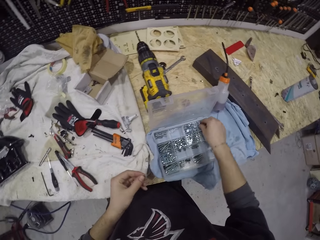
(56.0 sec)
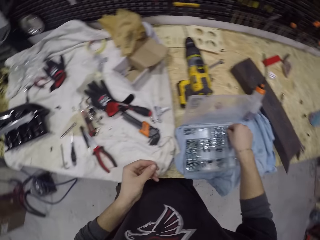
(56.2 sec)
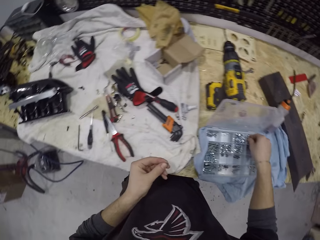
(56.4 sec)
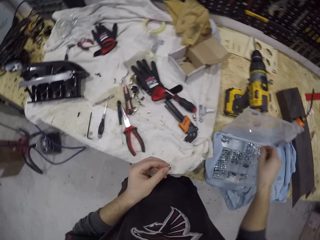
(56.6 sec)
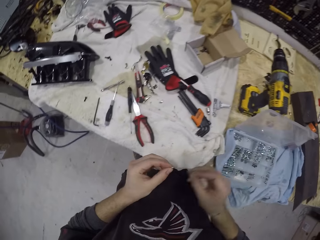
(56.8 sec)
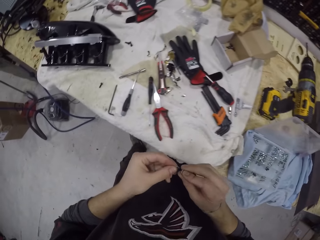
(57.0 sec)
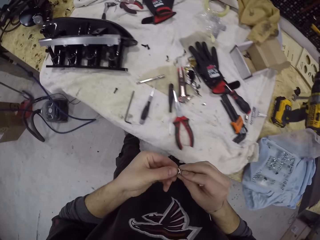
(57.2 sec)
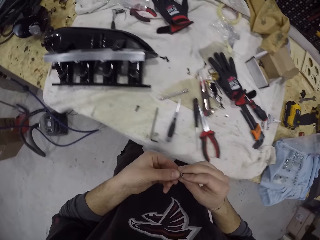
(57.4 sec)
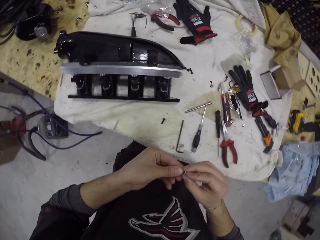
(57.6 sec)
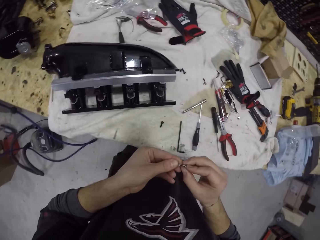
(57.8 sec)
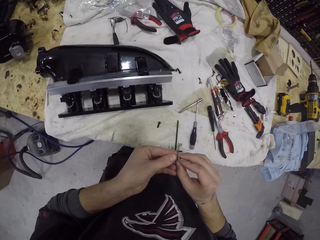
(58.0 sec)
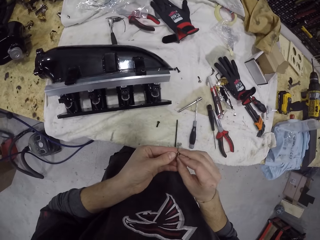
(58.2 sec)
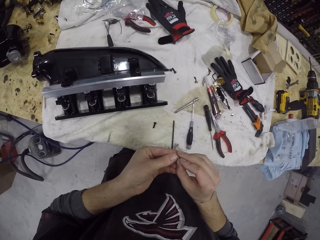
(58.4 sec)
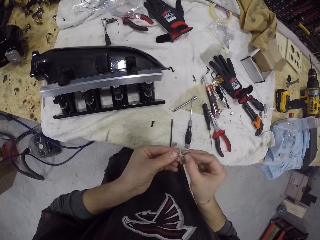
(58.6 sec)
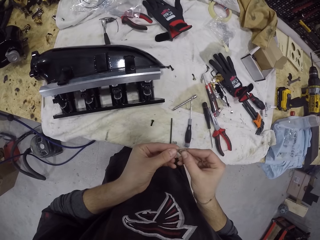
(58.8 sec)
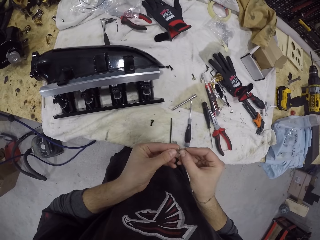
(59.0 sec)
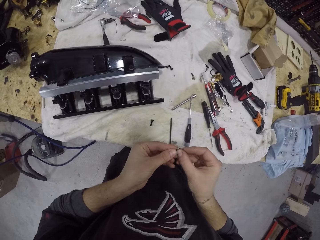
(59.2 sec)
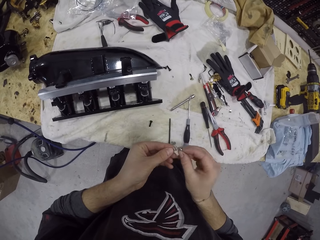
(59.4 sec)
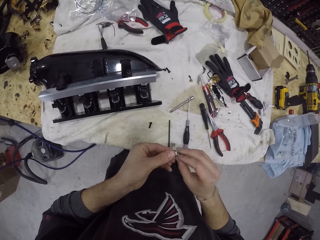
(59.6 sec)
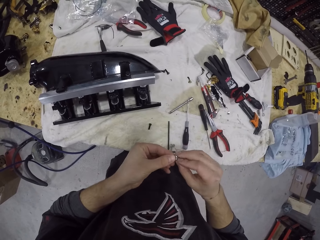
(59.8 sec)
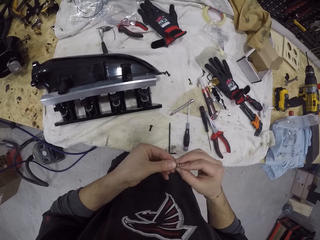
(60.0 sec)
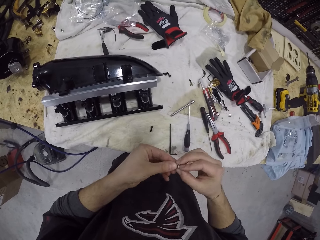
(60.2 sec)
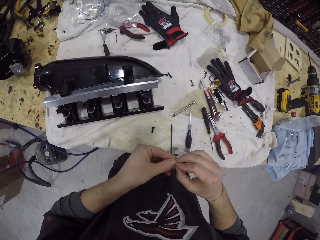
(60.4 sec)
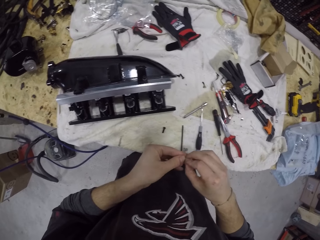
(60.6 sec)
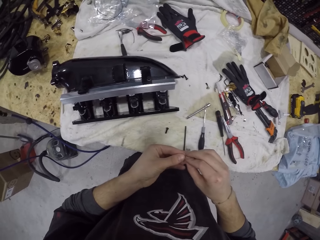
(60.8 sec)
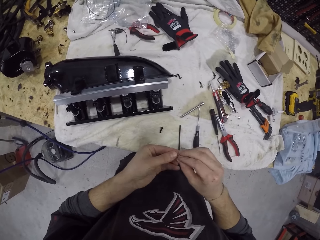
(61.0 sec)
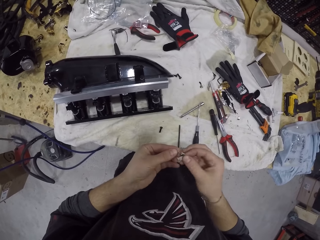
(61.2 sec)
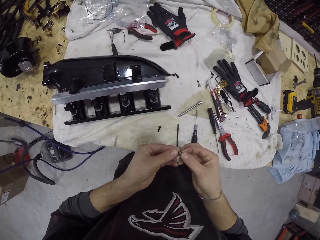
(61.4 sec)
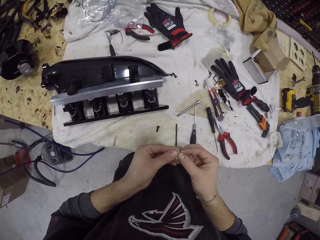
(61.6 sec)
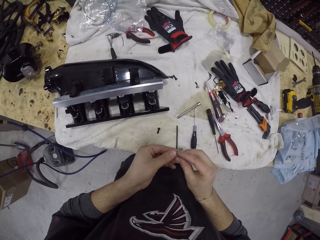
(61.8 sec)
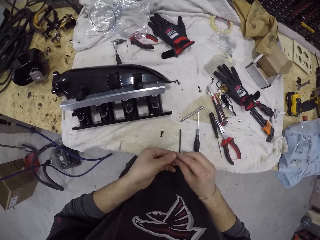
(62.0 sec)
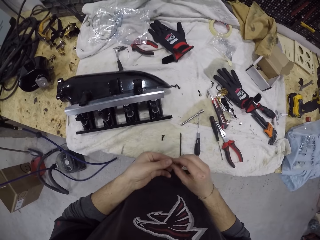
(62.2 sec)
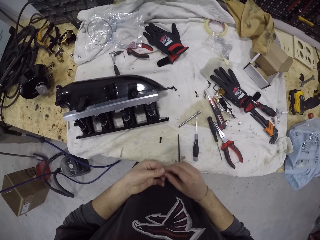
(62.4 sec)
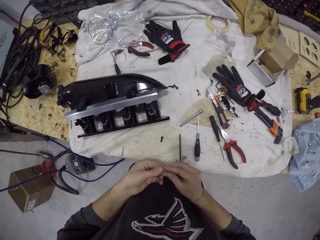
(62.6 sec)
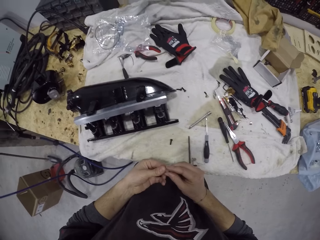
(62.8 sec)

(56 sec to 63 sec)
The camera wearer arranges the nuts in his hands with his fingers. He puts the nip on the screw.

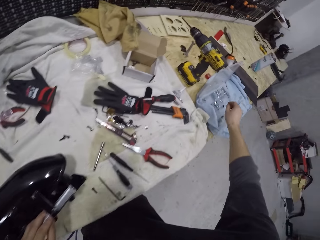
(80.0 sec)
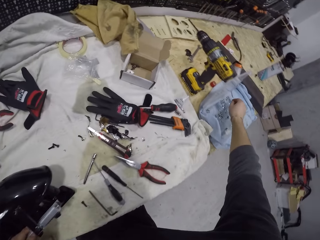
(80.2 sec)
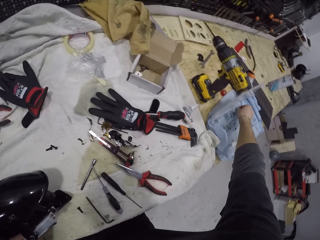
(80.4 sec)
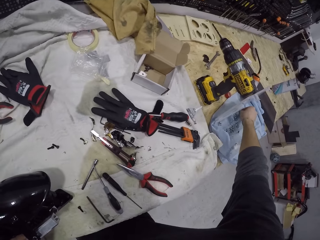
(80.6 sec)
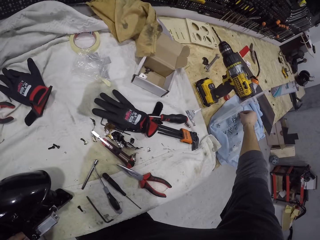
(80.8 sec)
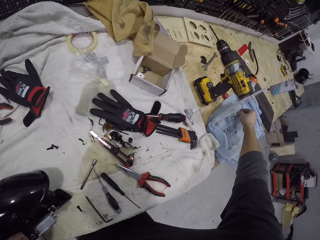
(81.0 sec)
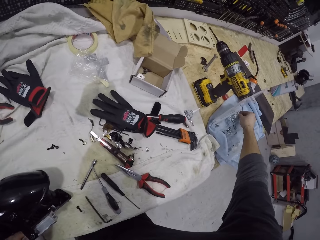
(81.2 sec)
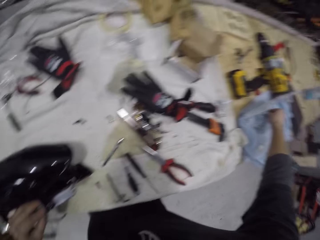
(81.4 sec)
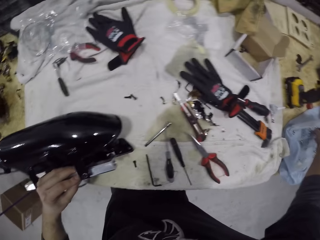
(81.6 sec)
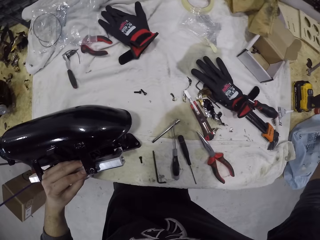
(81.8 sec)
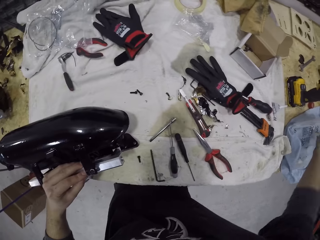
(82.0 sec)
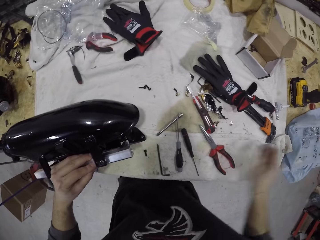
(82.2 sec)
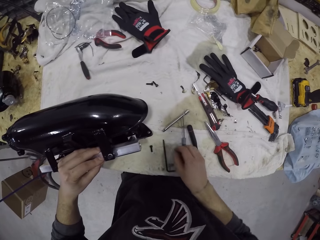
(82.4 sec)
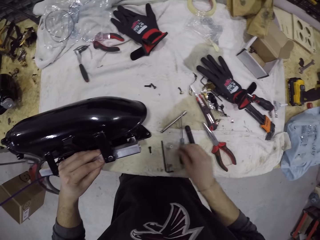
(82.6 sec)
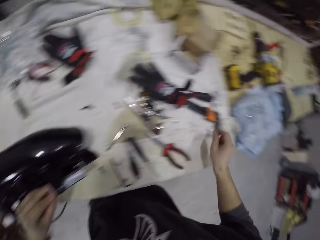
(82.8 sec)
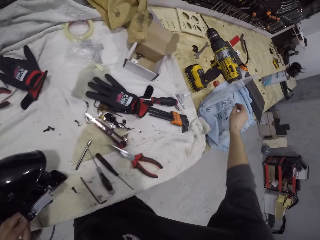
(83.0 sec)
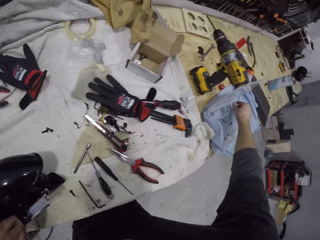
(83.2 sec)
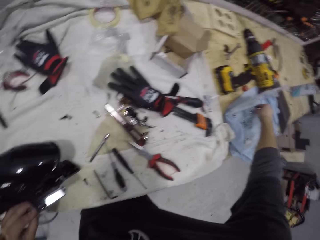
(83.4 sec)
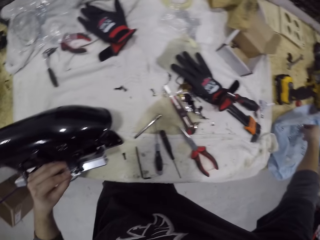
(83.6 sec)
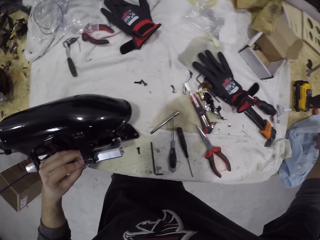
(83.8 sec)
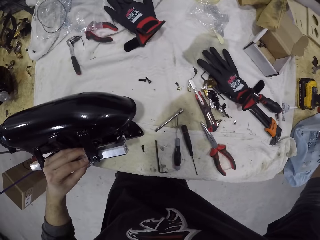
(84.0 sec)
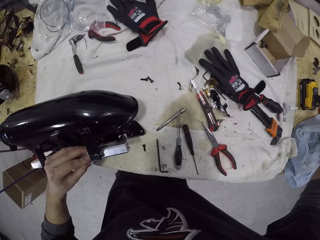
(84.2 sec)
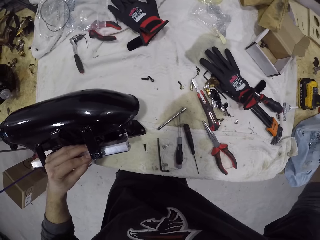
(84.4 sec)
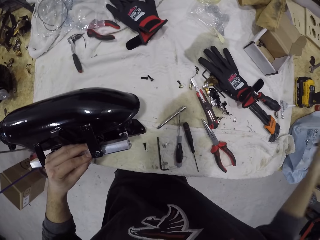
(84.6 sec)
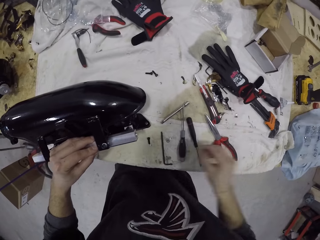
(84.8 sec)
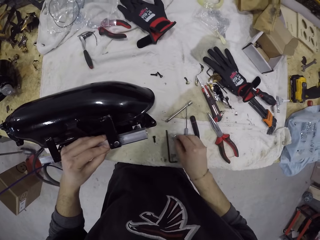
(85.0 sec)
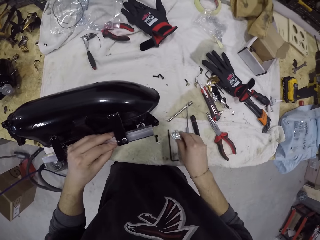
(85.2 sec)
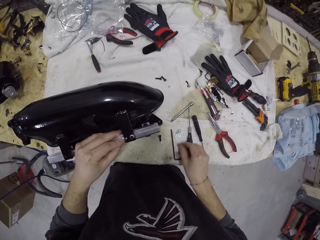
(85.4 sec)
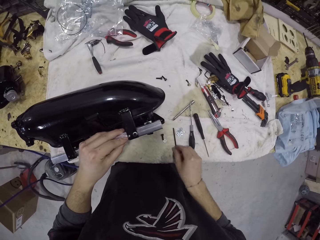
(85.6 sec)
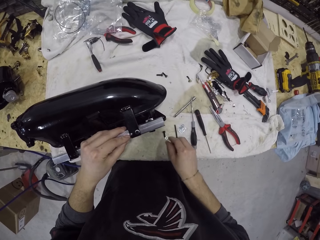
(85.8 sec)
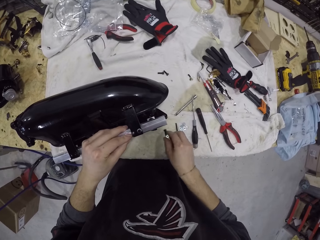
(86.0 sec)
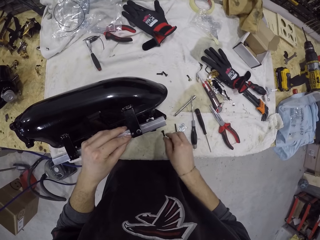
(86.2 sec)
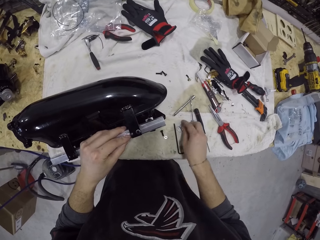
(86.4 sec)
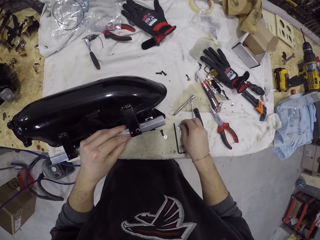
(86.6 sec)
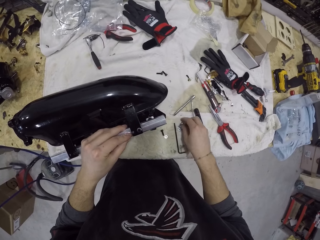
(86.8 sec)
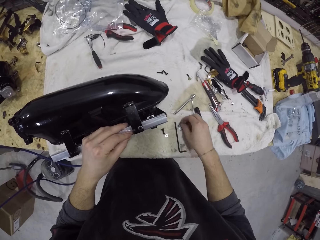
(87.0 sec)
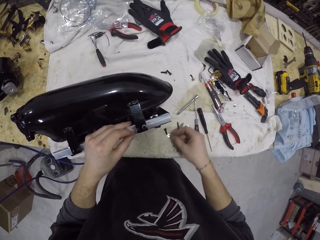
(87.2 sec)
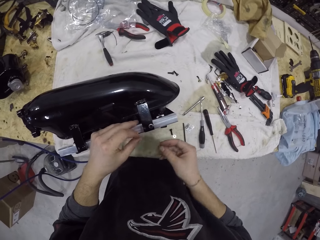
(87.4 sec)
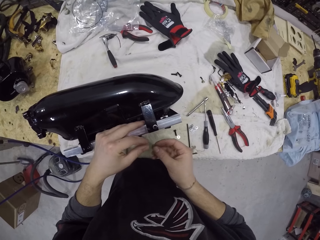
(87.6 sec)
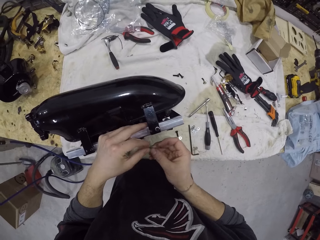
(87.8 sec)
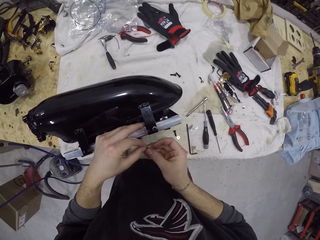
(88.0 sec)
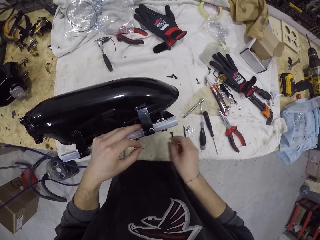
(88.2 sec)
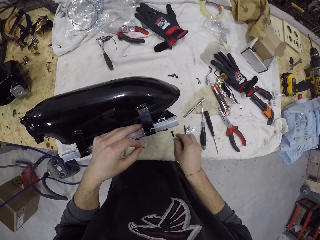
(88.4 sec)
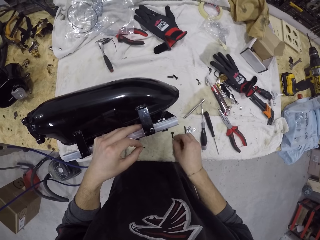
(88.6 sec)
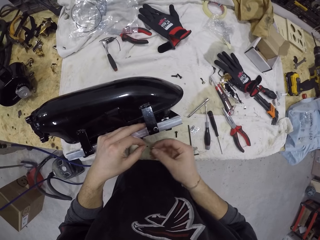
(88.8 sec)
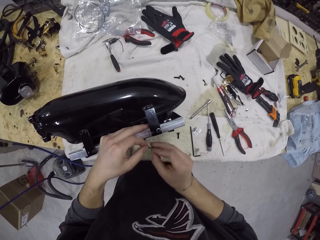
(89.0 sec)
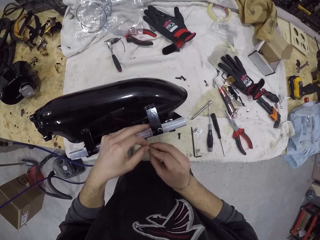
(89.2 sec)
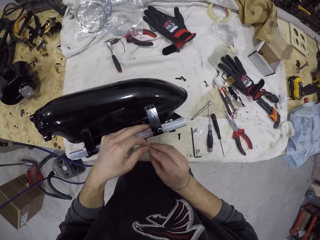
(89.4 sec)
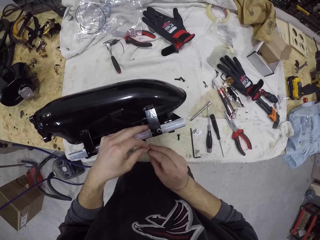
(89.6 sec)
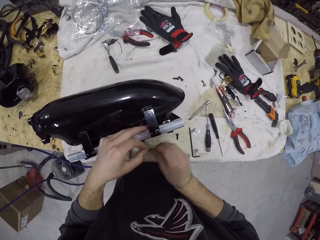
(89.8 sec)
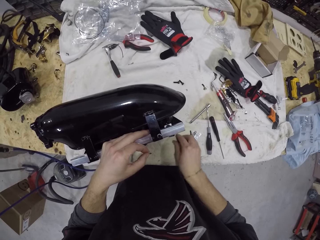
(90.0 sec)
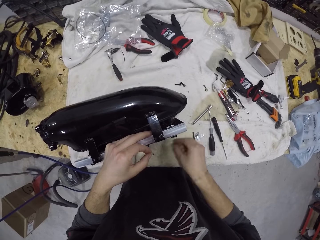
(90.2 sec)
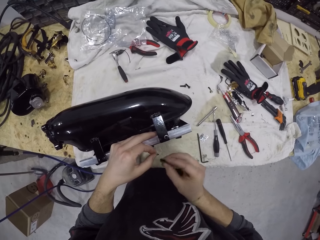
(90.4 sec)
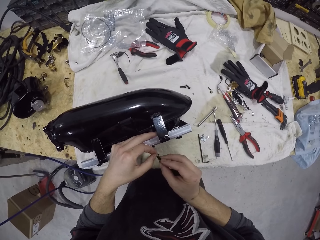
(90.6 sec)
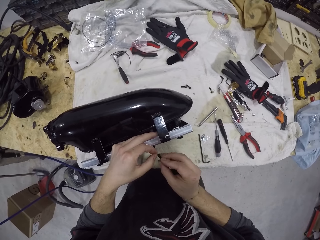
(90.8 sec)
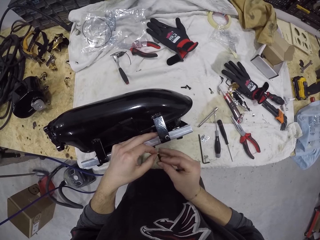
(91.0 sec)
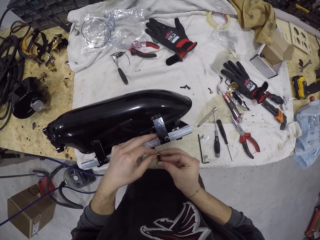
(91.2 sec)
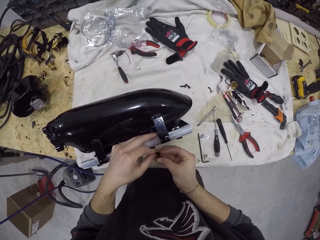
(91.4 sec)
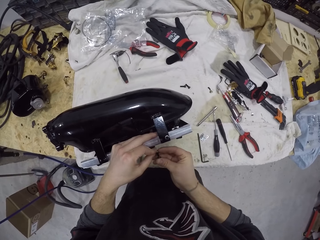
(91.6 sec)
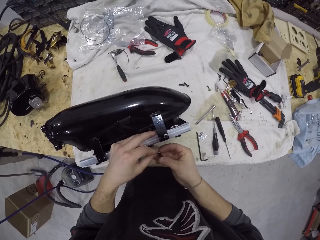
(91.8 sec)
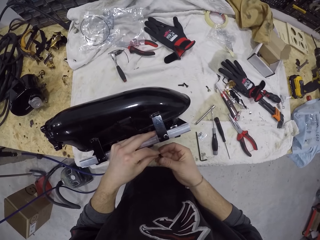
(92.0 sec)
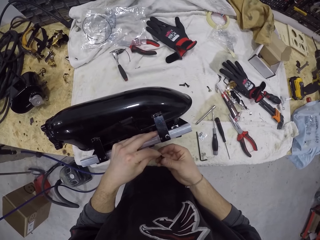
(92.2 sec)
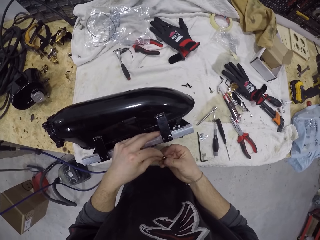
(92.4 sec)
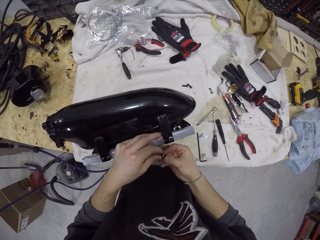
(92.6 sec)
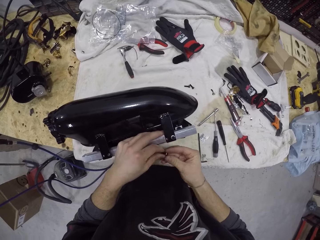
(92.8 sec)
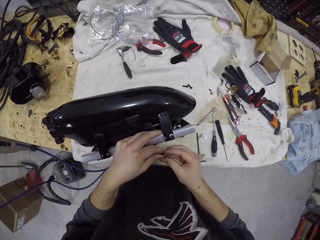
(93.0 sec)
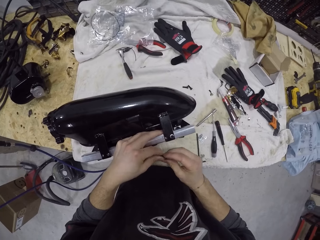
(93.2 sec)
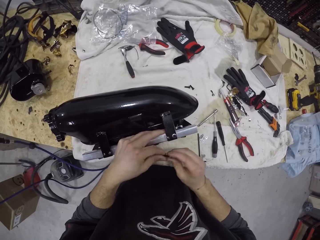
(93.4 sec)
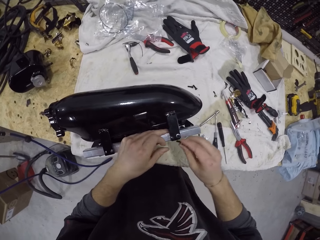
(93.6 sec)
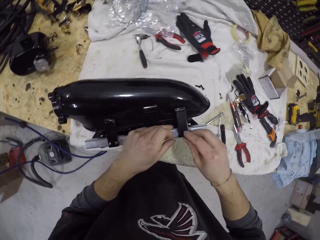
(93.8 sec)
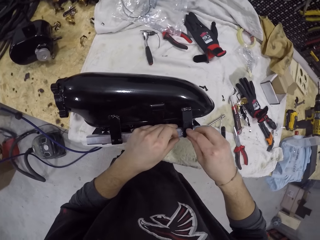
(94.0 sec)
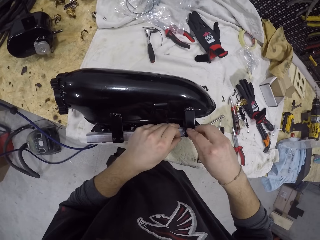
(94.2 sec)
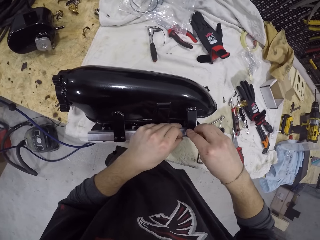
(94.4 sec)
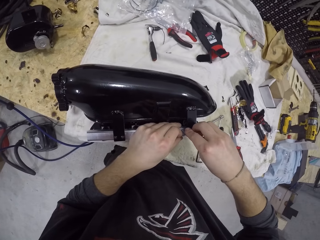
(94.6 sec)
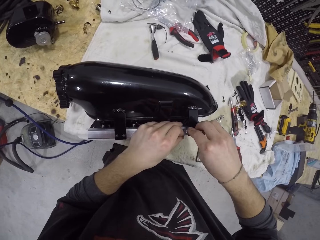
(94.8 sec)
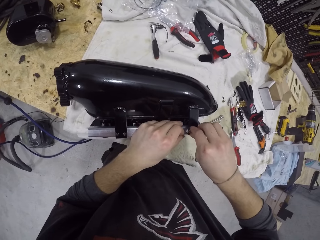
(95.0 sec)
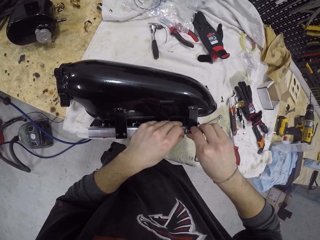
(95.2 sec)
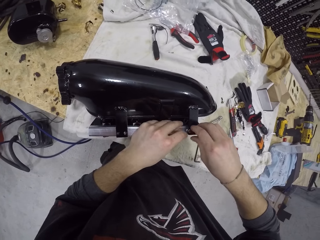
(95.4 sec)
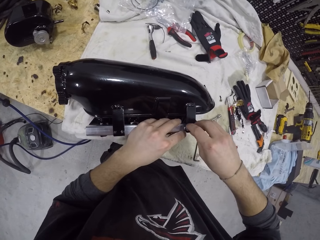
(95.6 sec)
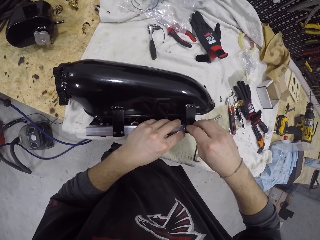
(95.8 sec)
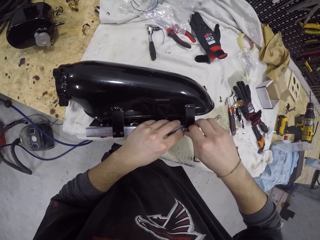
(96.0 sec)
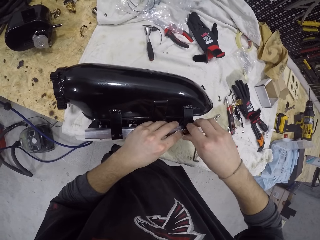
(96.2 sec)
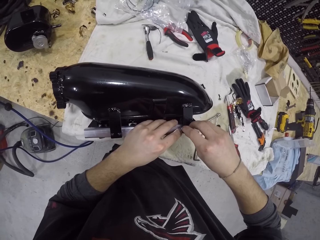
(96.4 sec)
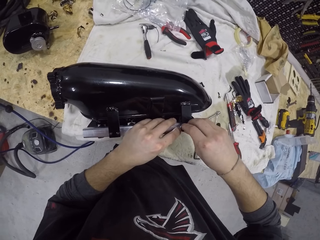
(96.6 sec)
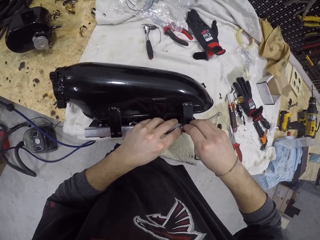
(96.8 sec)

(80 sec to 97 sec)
The camera wearer picks a nut from the toolbox with his right hand. He drops the nut on the table. He picks some nuts from the toolbox with his right hand. He drops the nuts on the table. He picks a nut from the table with his right hand. He takes the nut with his left hand. He picks a nut from the table with his right hand. He takes the nut with his left hand. He picks a screw from the table with his right hand. He fixes the nut and screw together with both hands. He screws the nut and screw in a hole in the cylinder with his right hand.
